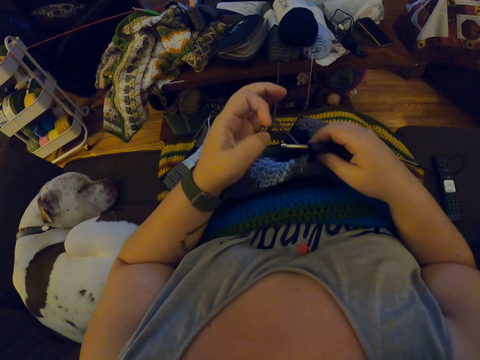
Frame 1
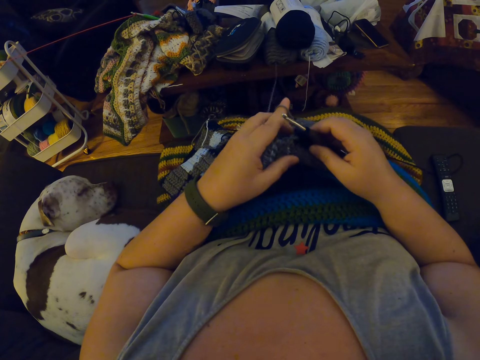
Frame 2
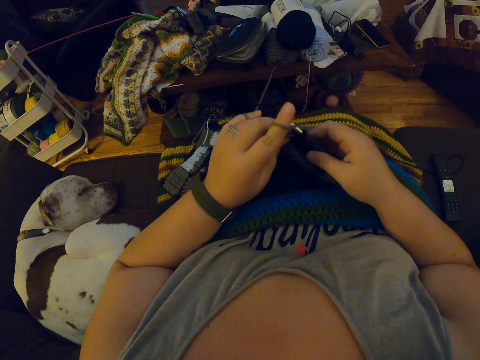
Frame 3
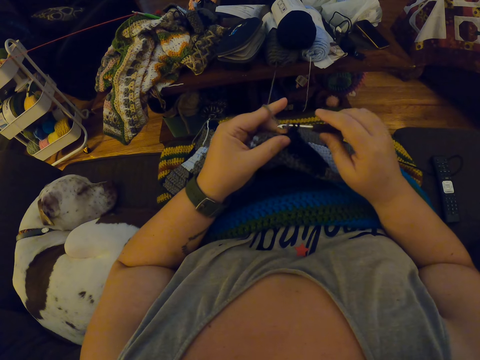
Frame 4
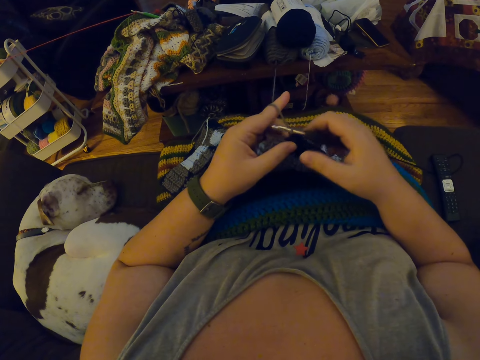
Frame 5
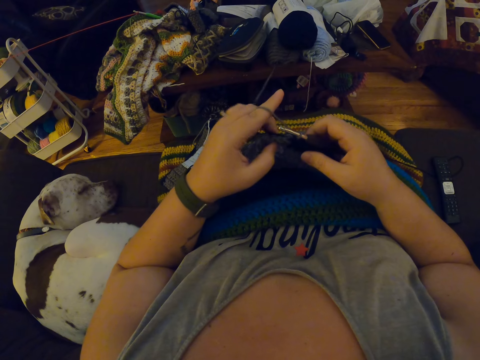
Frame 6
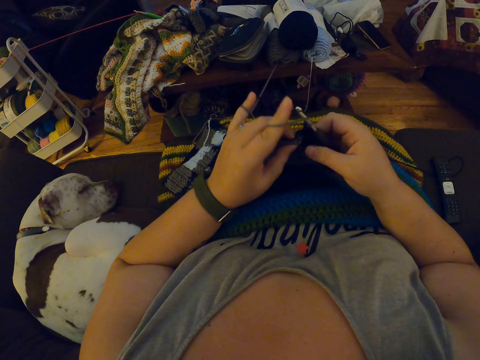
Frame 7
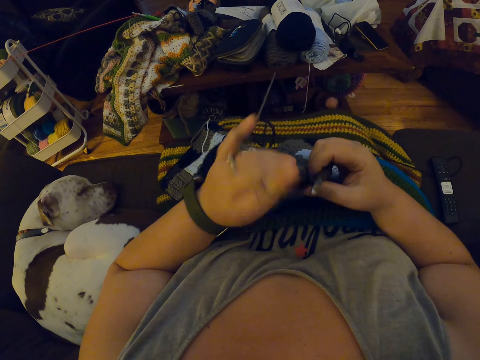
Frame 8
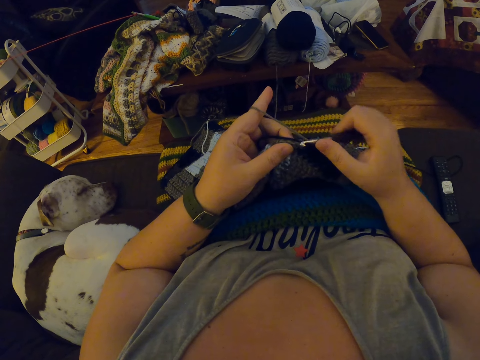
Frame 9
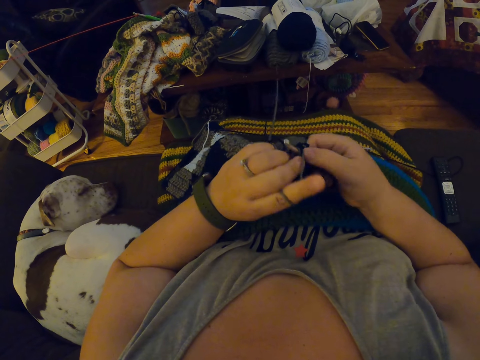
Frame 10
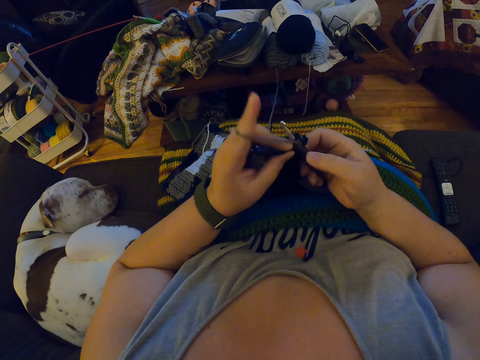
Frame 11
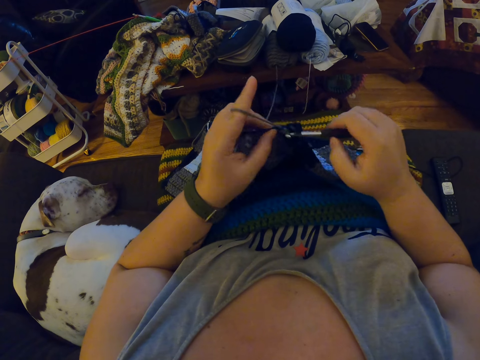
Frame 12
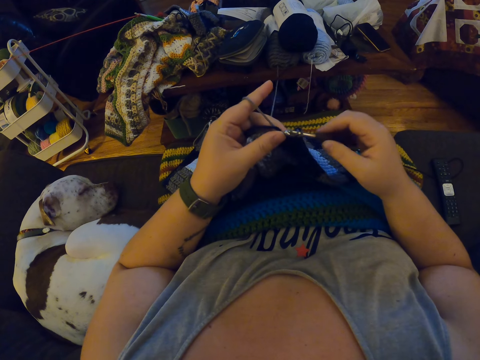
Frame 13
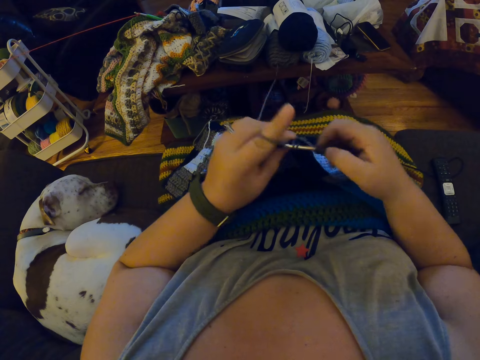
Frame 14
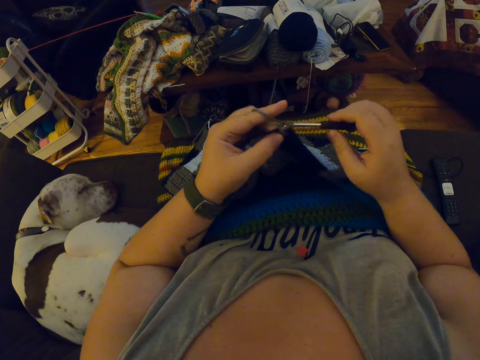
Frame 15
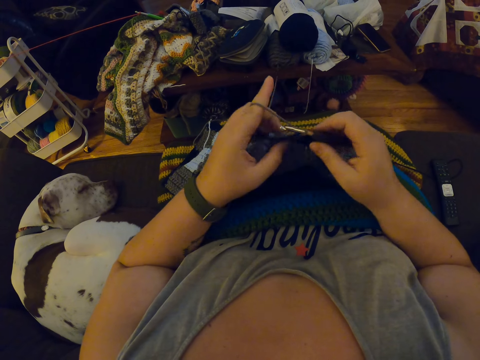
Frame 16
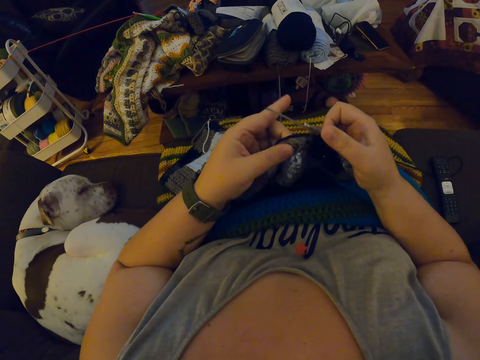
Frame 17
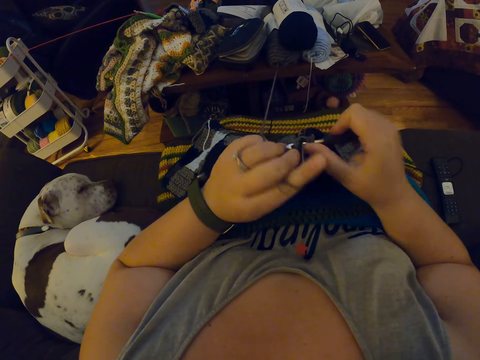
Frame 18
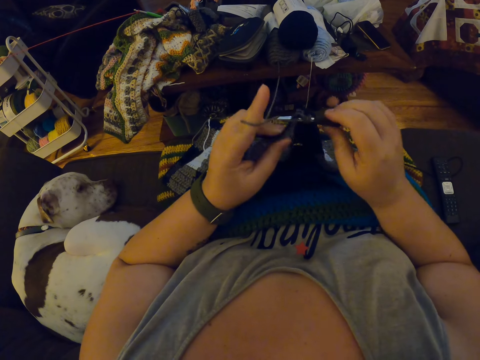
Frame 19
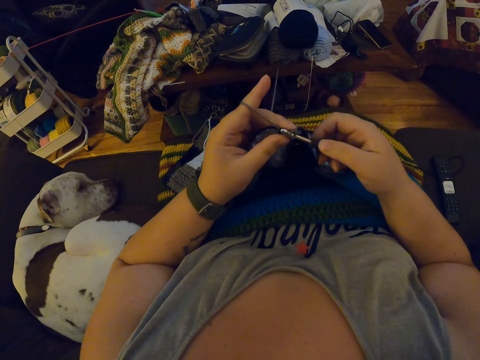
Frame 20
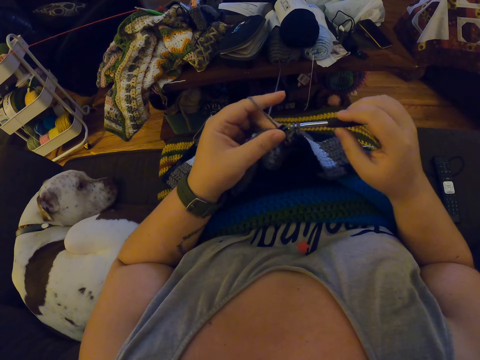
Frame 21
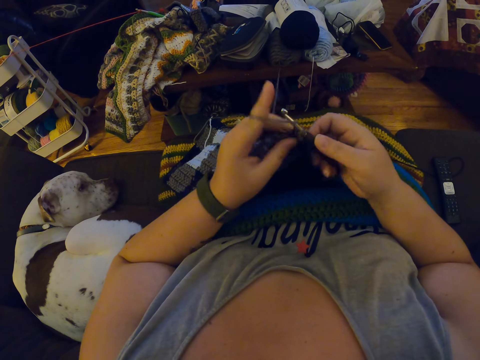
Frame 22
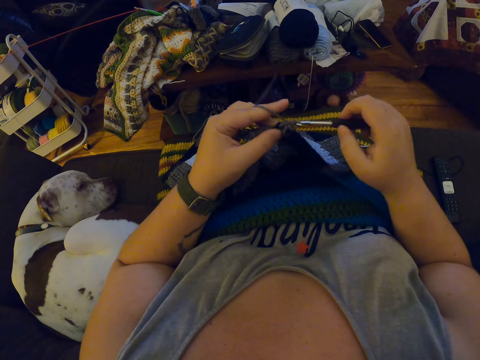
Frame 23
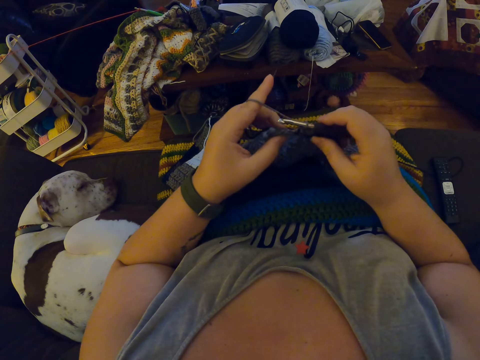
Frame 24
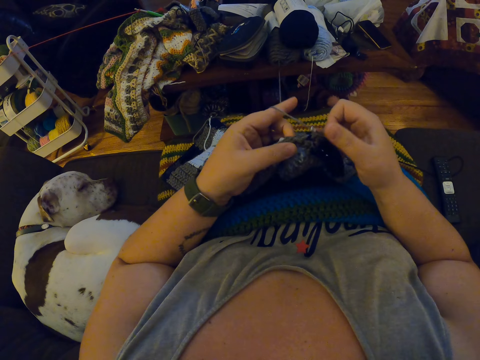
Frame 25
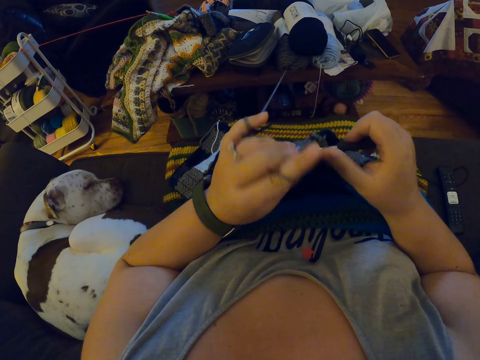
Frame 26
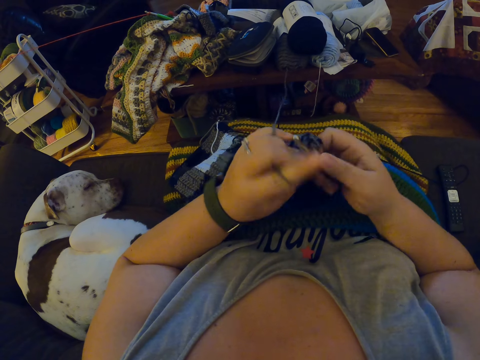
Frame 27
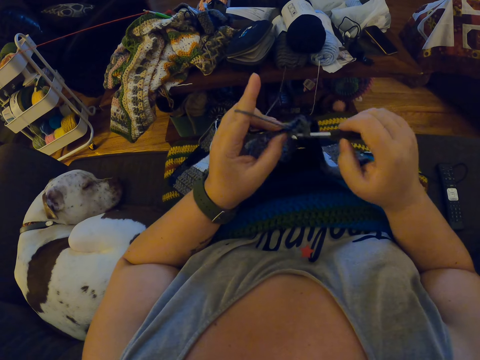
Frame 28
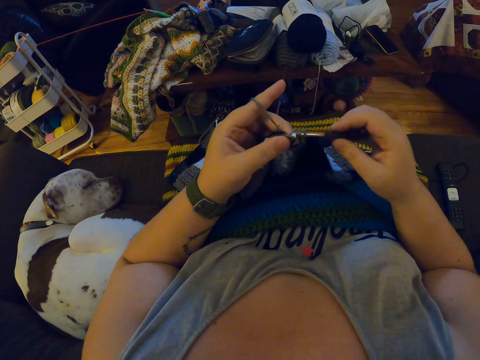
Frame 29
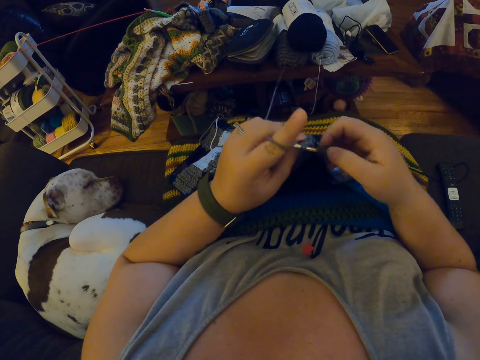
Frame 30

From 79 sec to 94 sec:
The camera wearer hangs the grey yarn on her left pinky finger. She hangs the grey yarn on her left index finger. She crochets the grey yarn with the crochet hook. She straightens the fabric.

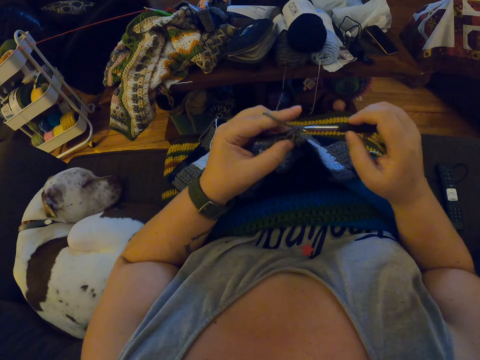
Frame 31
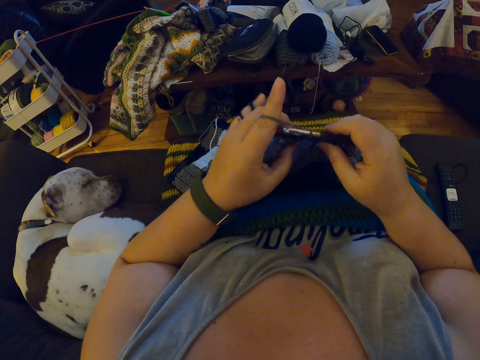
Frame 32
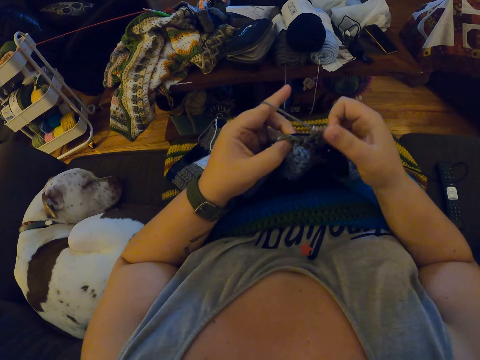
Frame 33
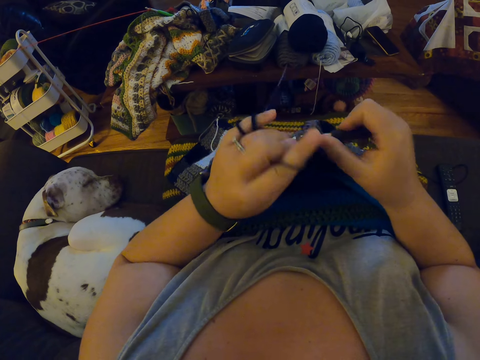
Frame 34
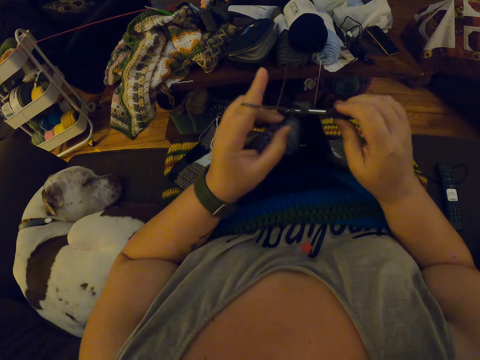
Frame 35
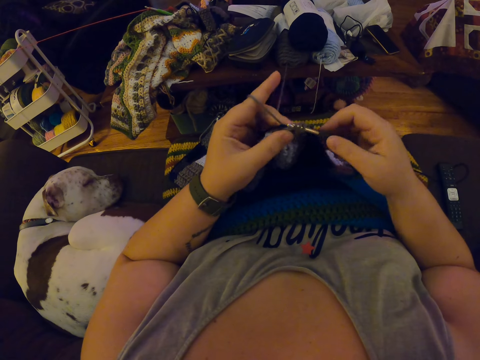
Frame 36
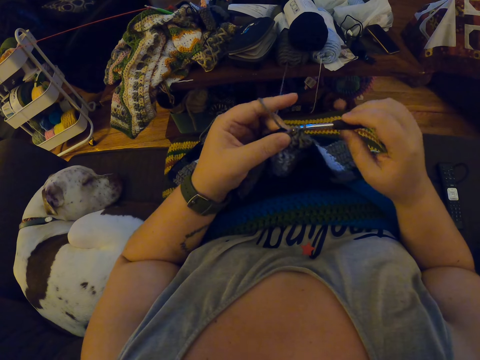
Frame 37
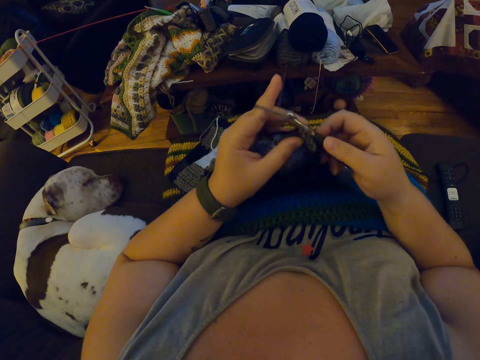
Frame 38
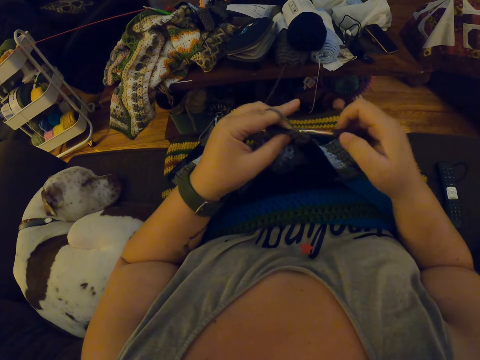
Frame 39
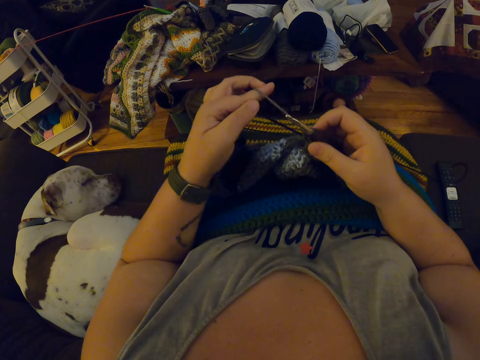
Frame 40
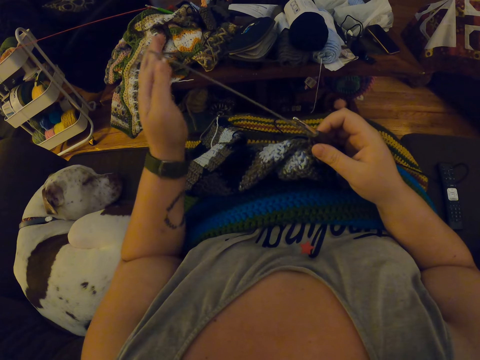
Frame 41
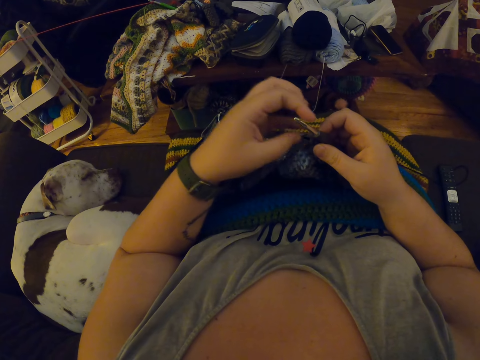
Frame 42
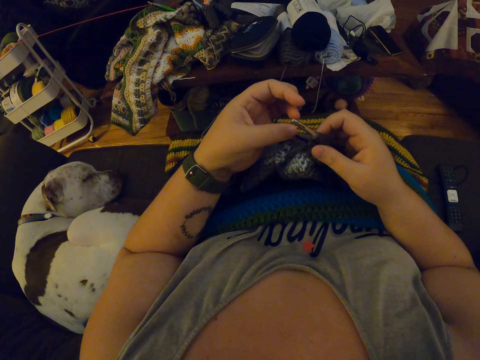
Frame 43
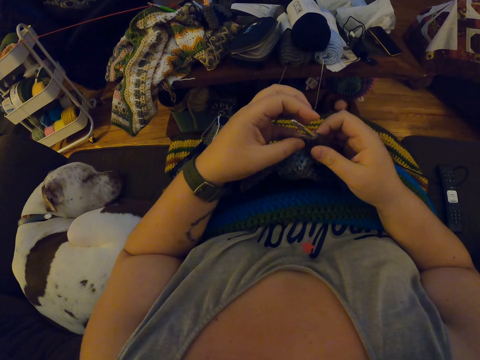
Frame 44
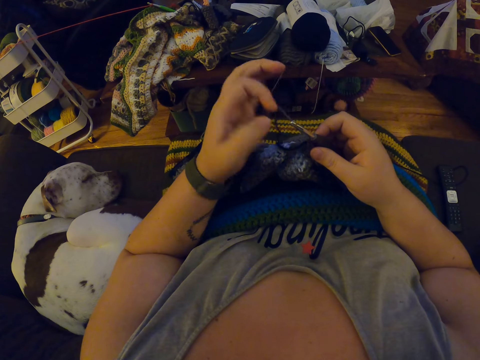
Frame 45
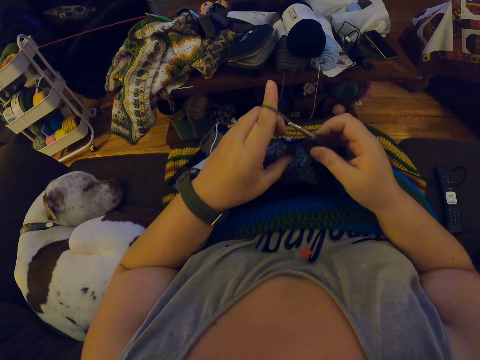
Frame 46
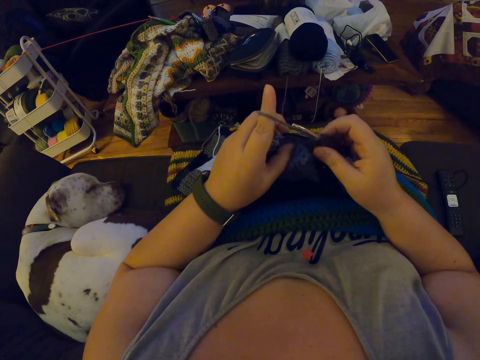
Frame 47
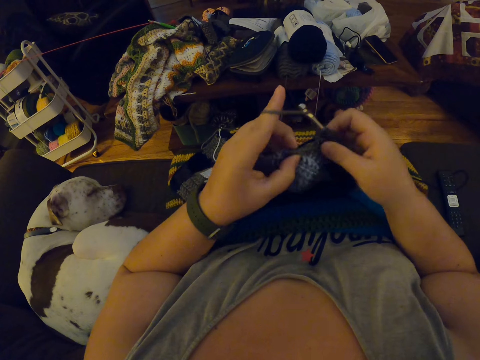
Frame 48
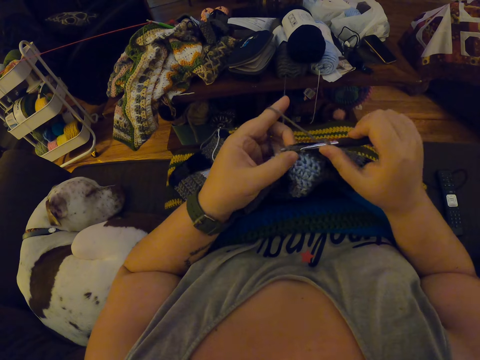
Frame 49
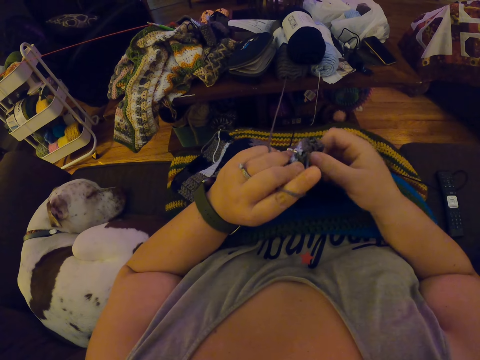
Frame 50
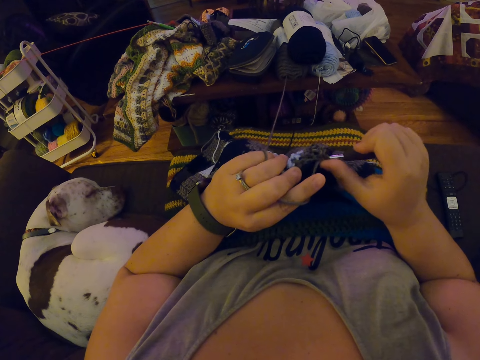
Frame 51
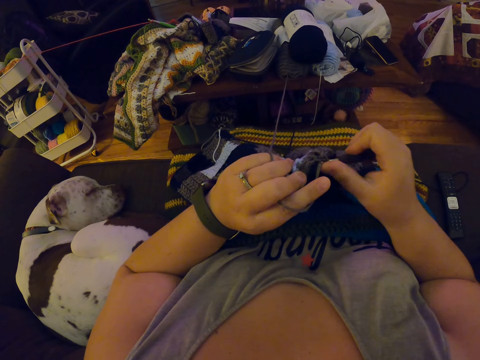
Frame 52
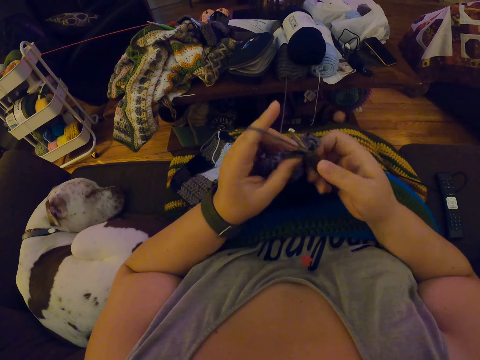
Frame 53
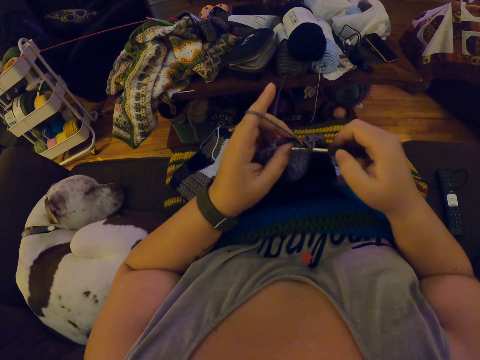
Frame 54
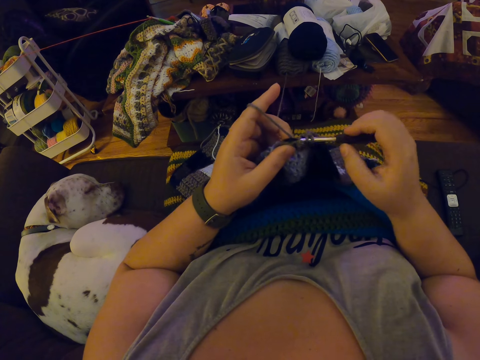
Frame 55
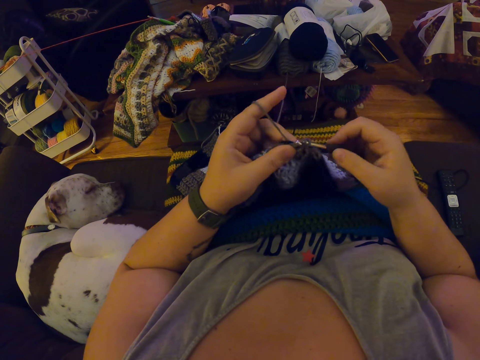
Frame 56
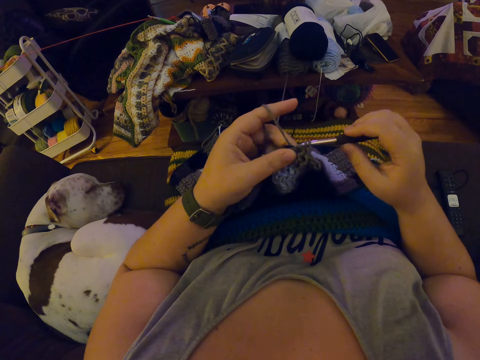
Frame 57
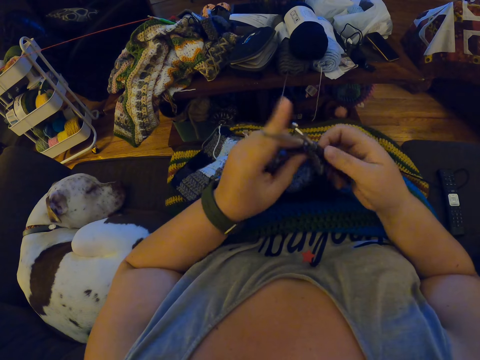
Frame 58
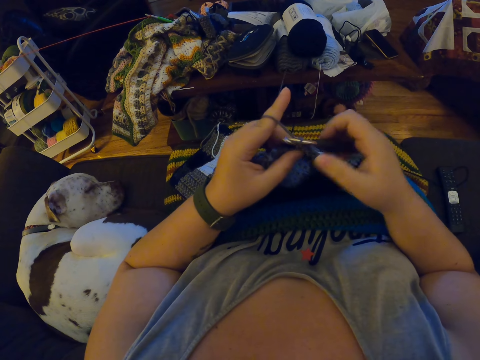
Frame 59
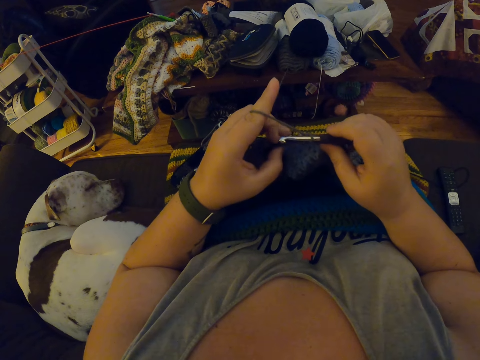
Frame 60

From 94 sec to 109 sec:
The camera wearer unhangs the grey yarn from her left fingers. She hangs the grey yarn on her left pinky finger. She hangs the grey yarn on her left index finger. She straightens the fabric. She crochets the grey yarn with the crochet hook.
